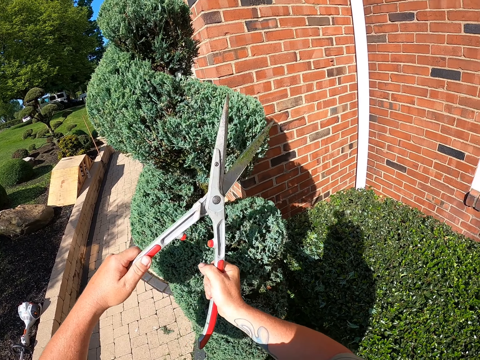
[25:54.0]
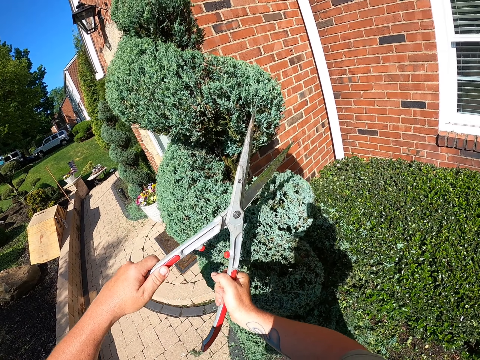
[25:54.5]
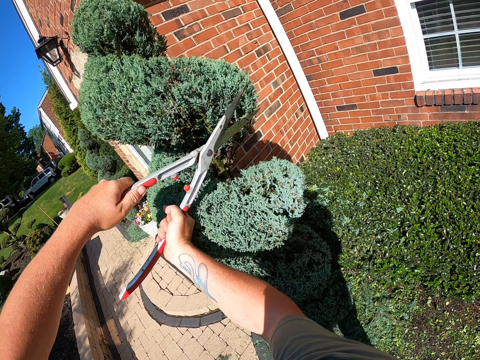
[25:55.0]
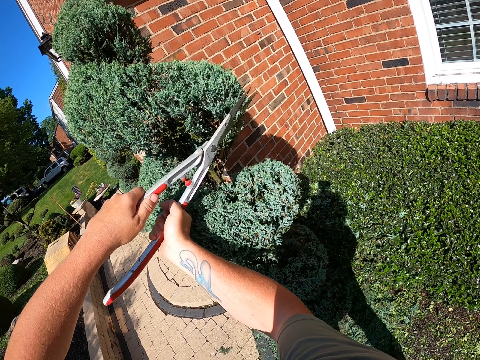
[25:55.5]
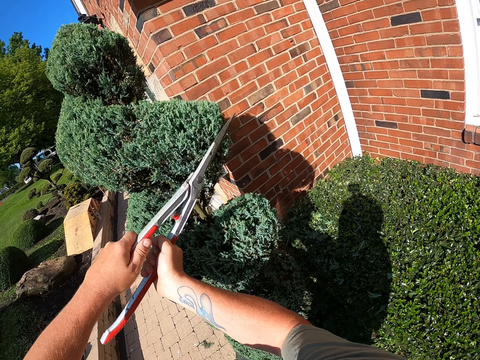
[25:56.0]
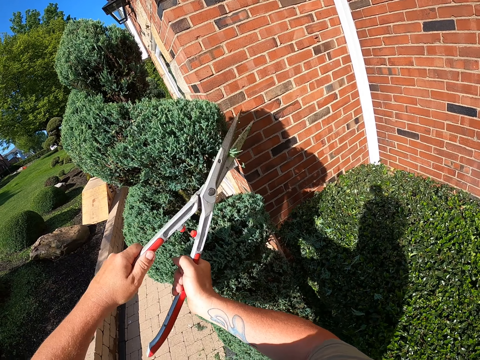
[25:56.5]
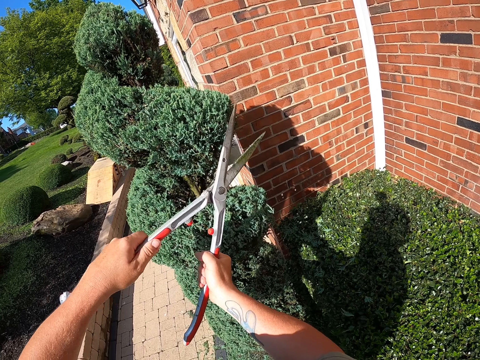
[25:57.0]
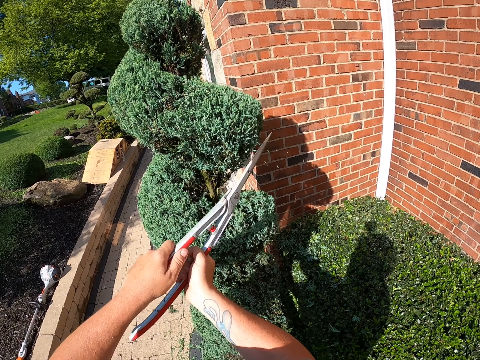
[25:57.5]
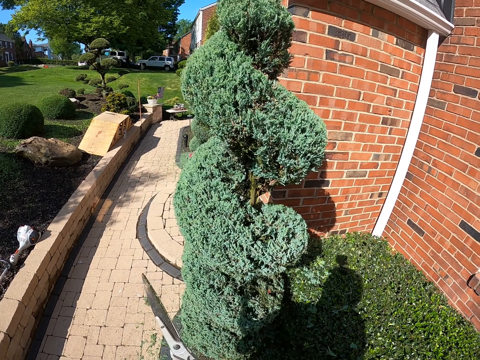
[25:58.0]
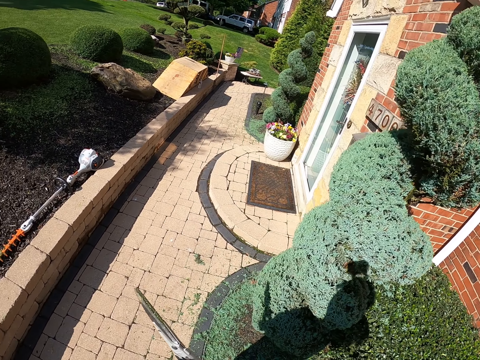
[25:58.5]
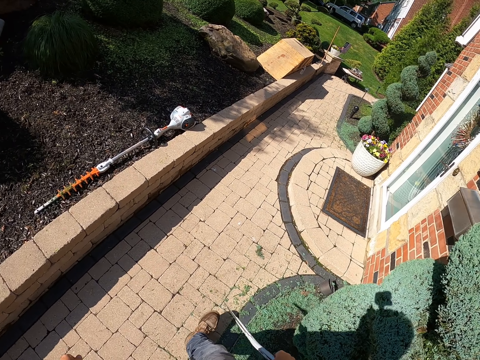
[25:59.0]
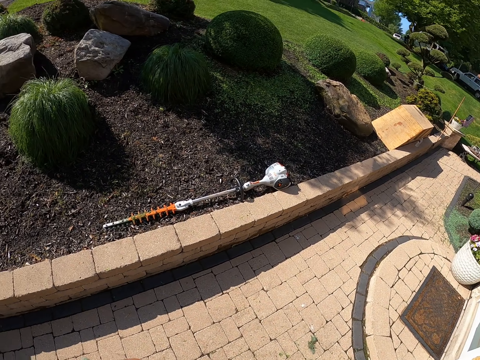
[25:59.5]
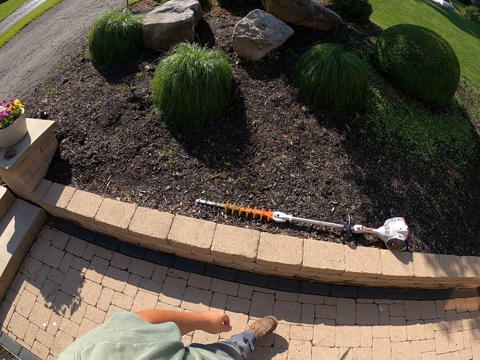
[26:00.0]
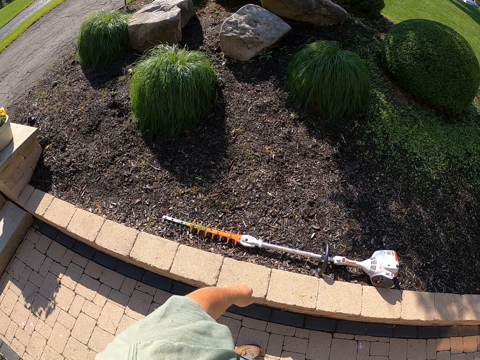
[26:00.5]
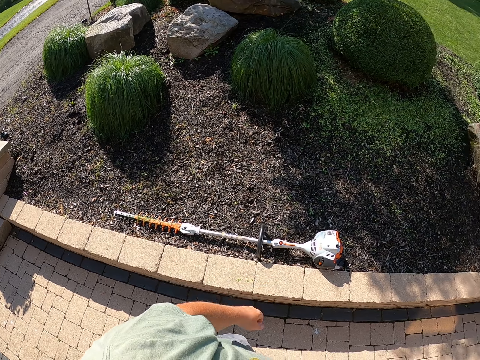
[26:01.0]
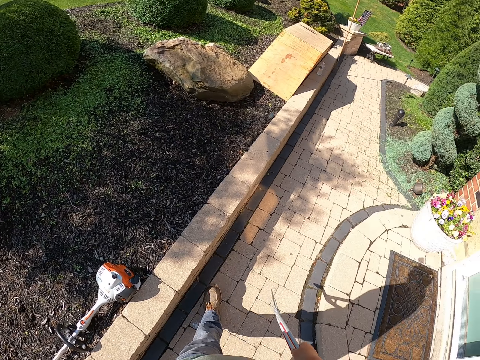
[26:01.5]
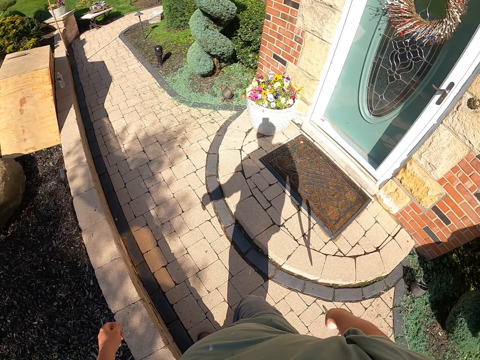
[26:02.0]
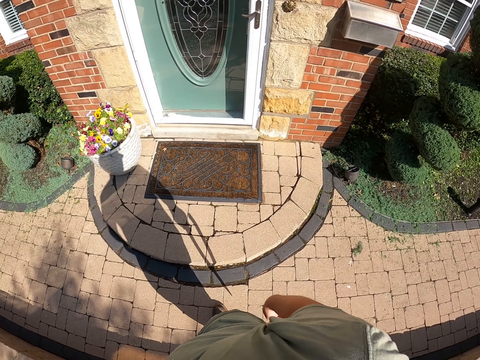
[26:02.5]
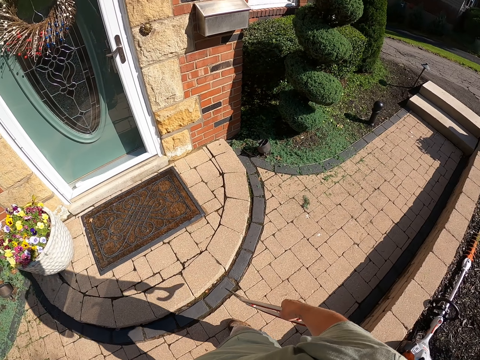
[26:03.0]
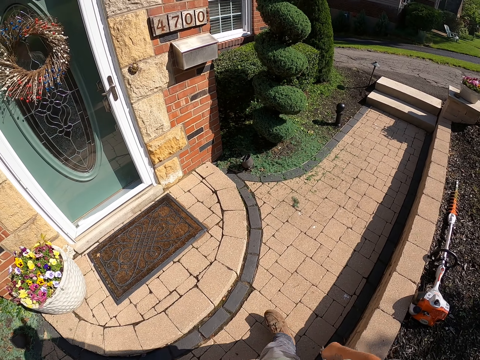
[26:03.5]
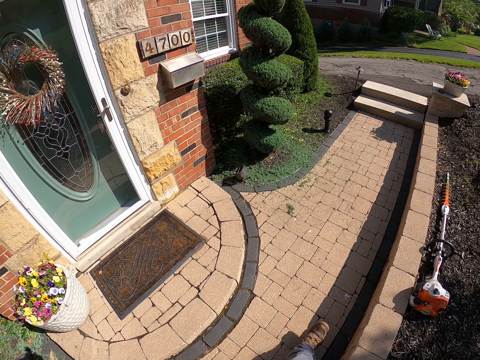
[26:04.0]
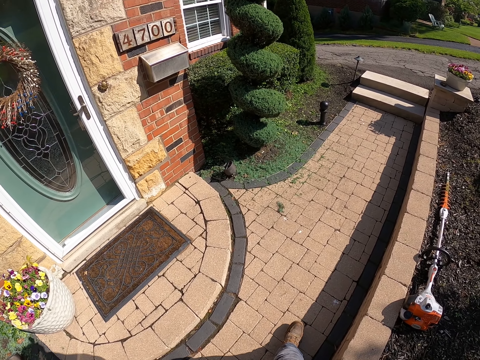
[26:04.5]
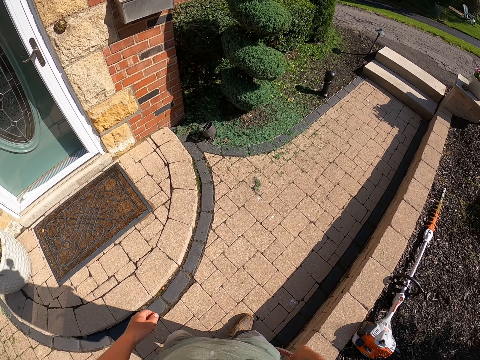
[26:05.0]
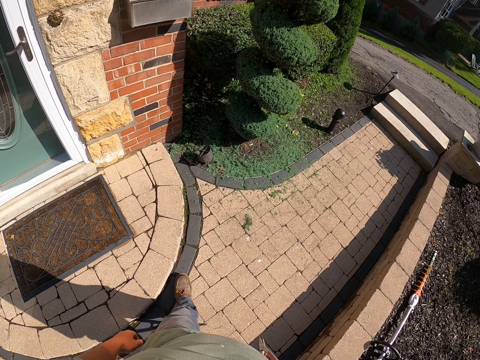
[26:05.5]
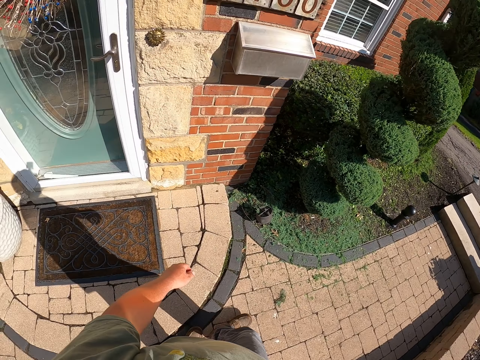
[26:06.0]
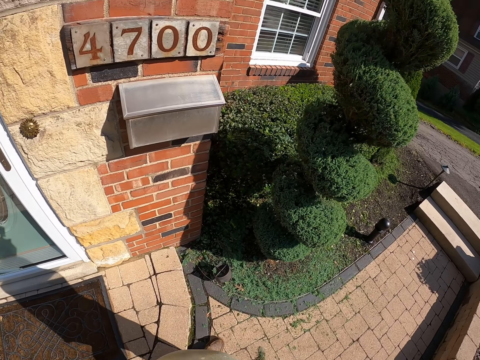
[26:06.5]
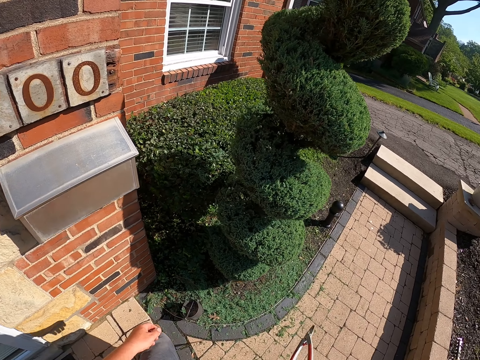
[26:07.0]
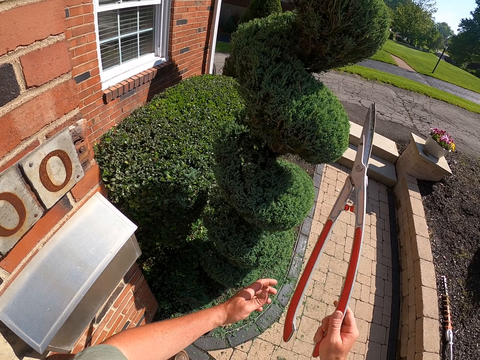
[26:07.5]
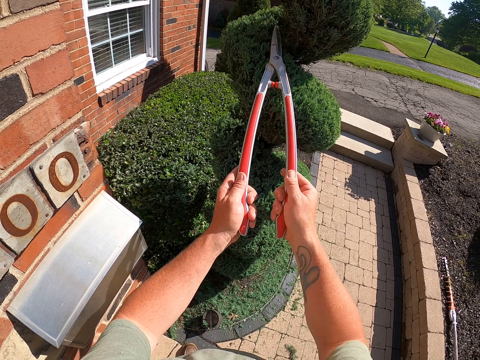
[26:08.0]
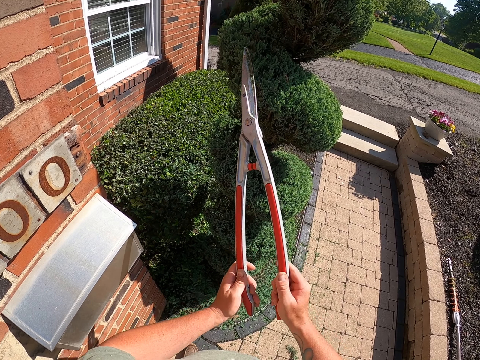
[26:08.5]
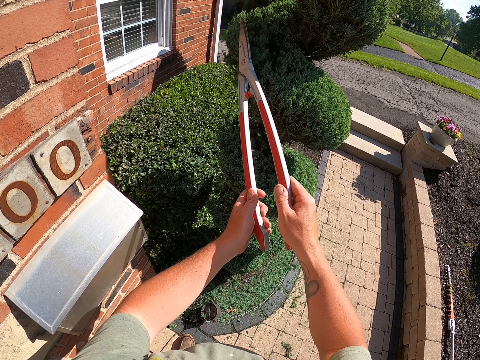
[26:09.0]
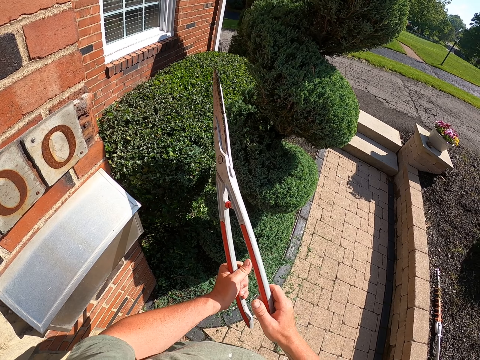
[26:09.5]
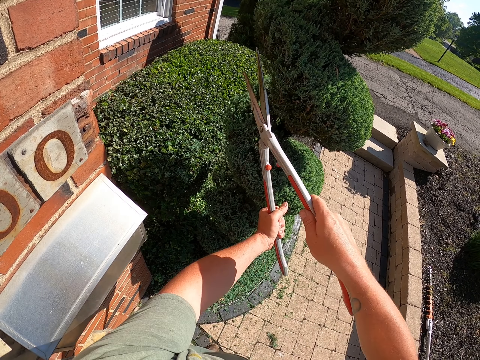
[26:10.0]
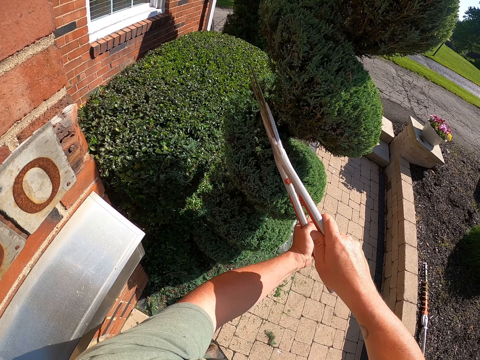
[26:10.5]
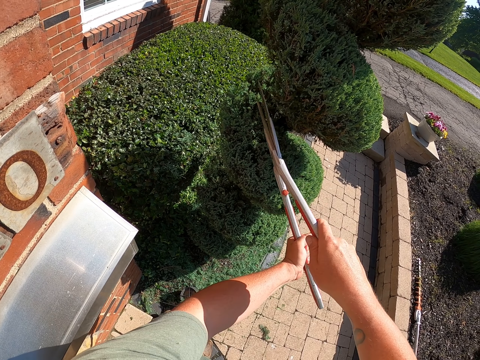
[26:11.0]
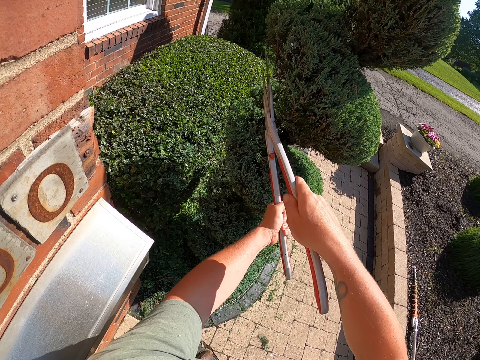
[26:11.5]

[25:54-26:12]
The camera wearer pulls back the garden shear. They walk on the walkway. They look around. They walk around. They lift the garden shear. They hold the shear. They trim the tree with the garden shear.

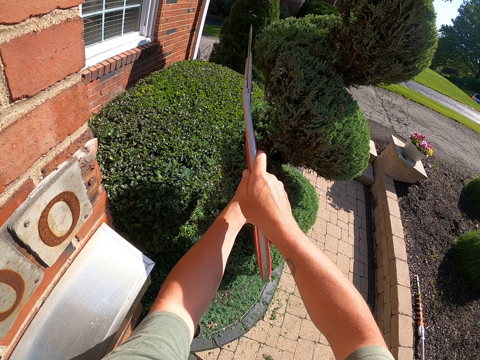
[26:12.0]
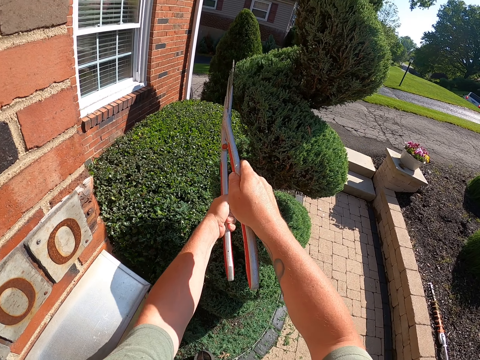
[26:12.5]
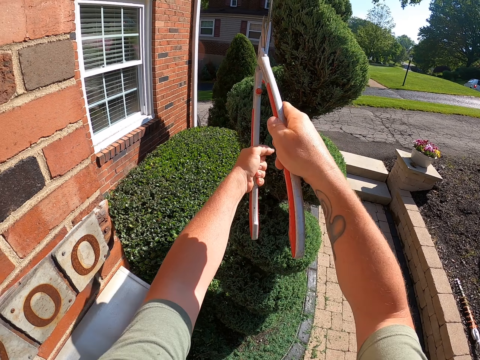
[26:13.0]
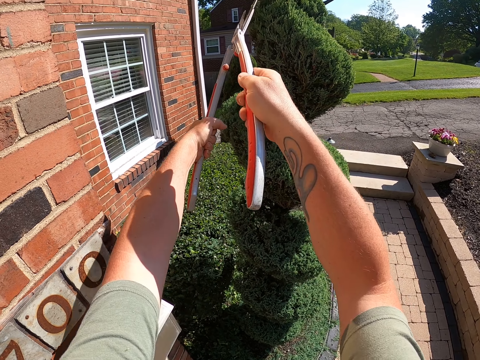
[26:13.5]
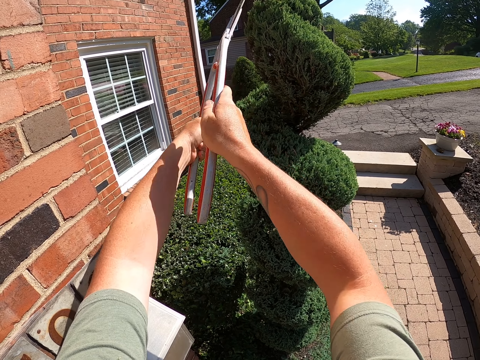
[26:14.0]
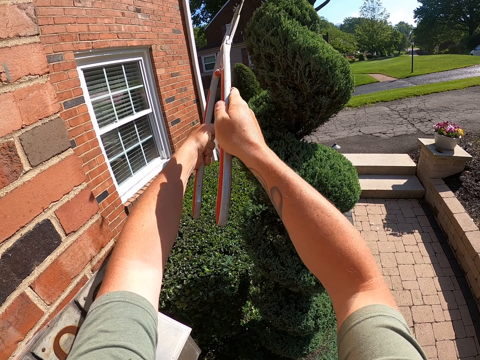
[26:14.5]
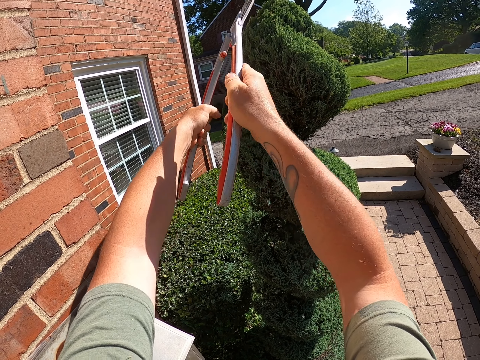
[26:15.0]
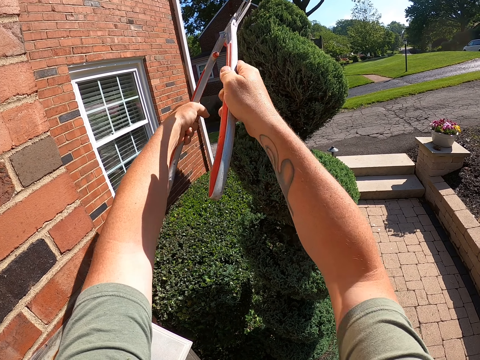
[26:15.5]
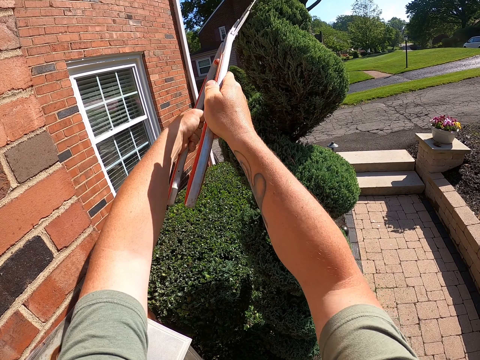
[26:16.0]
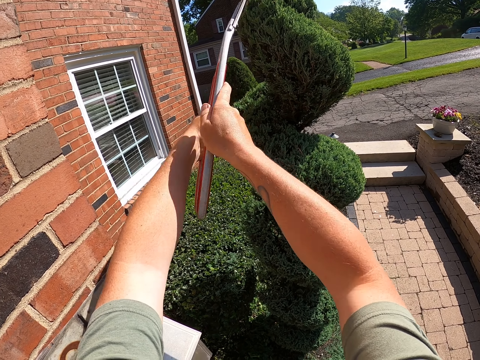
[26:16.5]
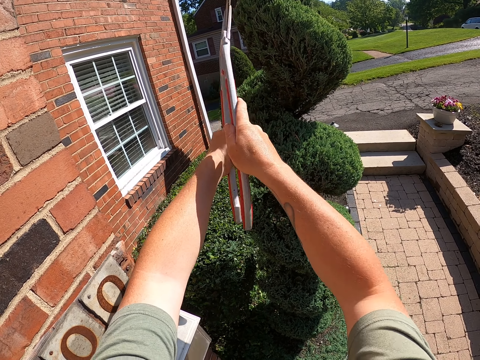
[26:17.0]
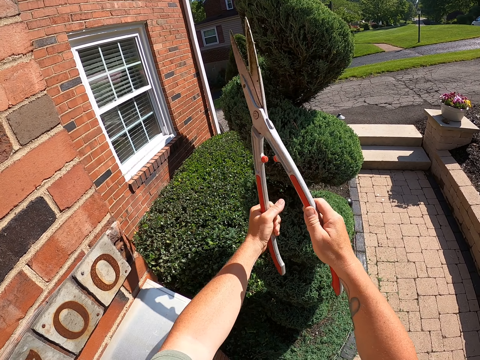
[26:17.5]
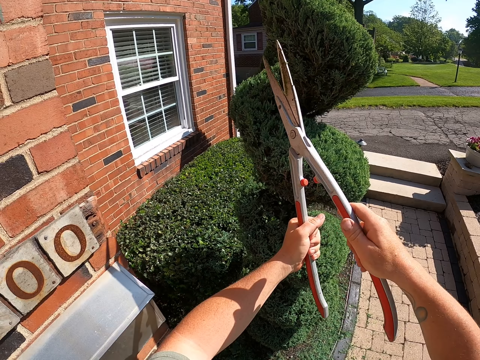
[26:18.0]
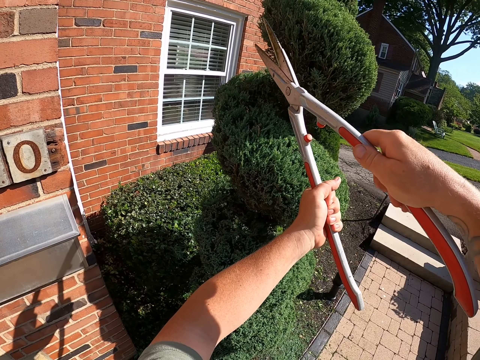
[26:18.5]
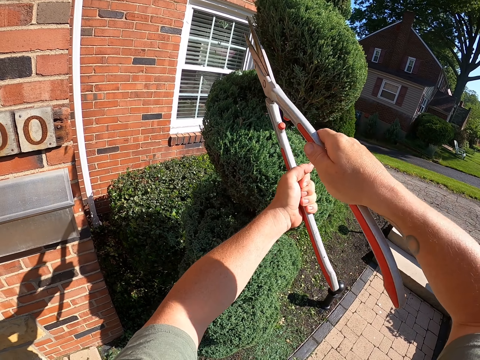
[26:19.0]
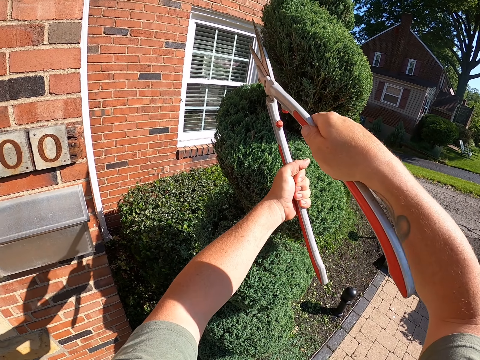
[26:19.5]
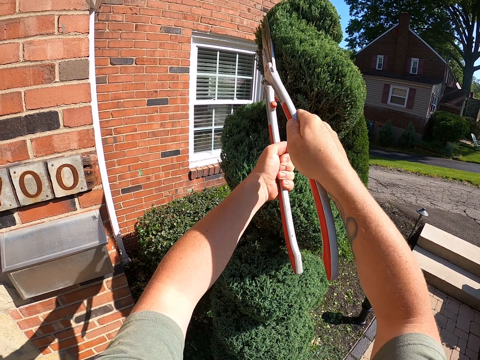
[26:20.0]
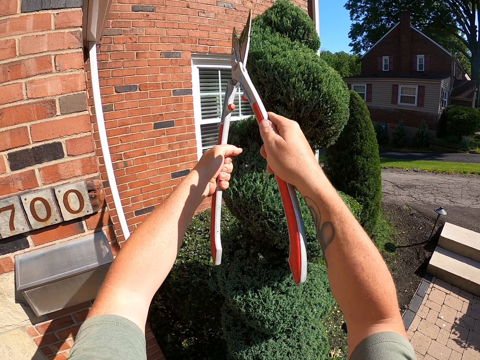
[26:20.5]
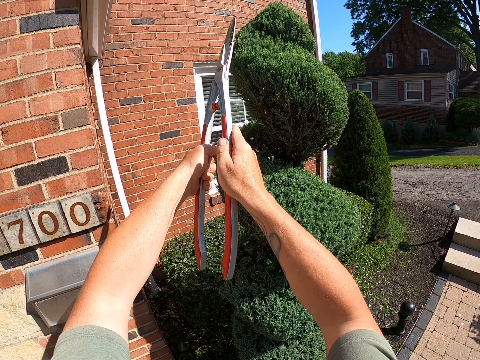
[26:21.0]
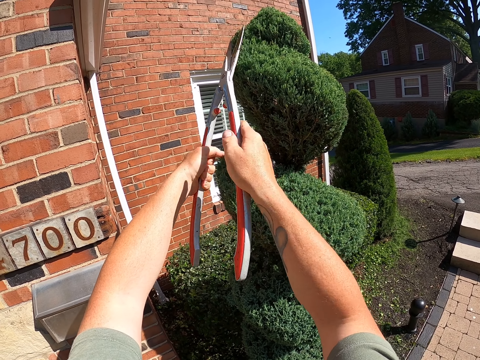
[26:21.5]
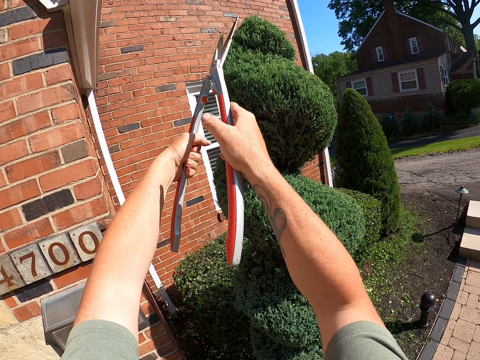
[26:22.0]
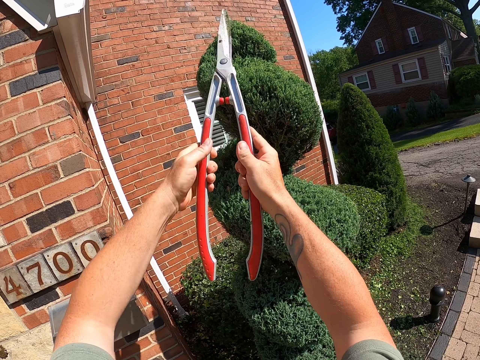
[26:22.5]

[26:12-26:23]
The camera wearer moves the garden shear and trims the tree with the garden shear.
